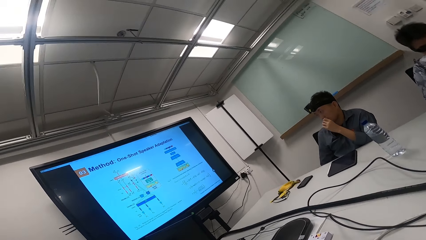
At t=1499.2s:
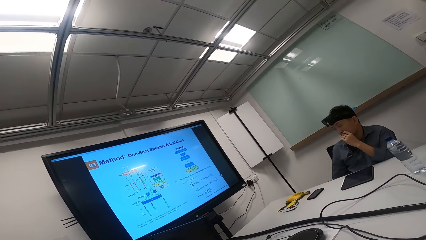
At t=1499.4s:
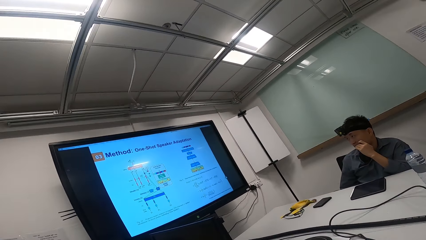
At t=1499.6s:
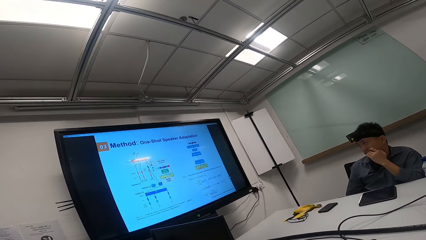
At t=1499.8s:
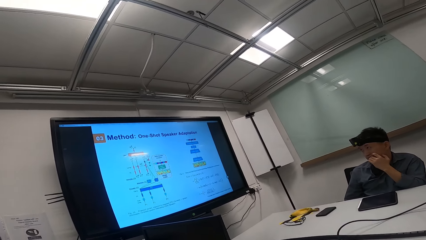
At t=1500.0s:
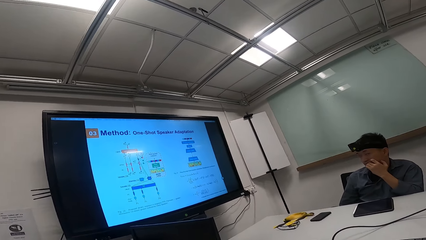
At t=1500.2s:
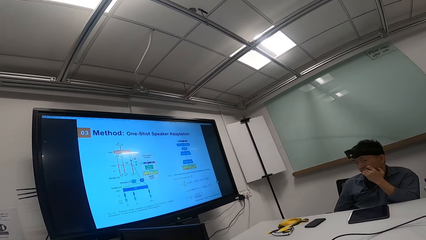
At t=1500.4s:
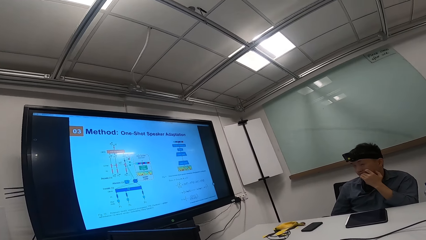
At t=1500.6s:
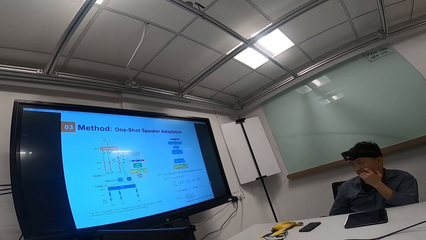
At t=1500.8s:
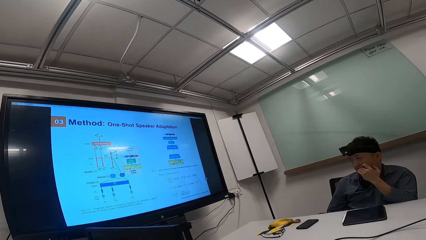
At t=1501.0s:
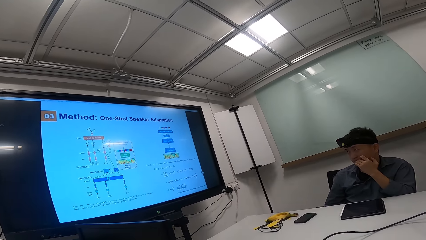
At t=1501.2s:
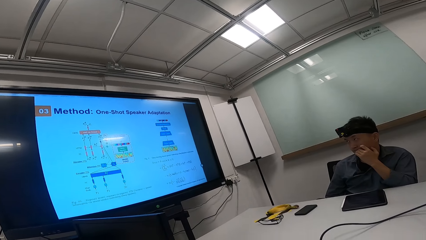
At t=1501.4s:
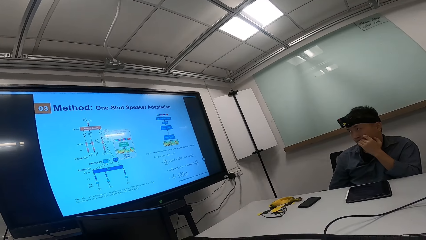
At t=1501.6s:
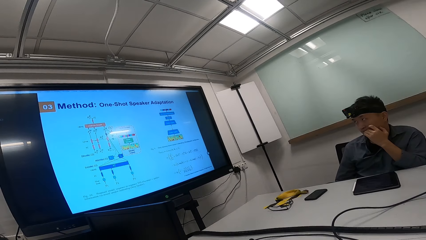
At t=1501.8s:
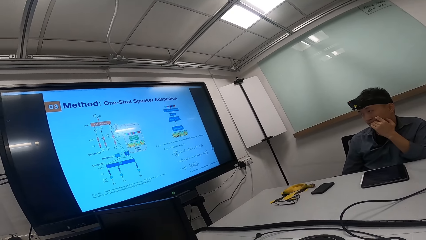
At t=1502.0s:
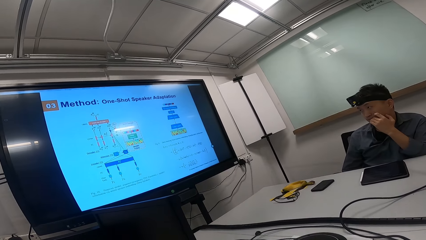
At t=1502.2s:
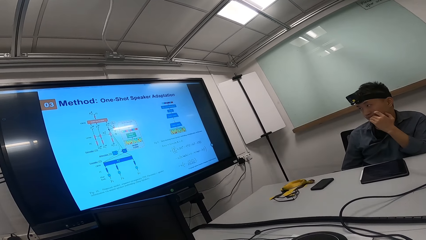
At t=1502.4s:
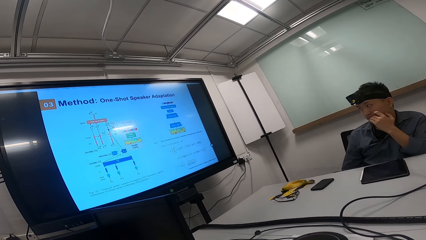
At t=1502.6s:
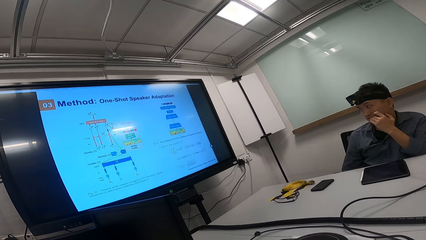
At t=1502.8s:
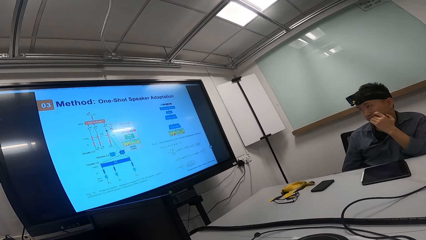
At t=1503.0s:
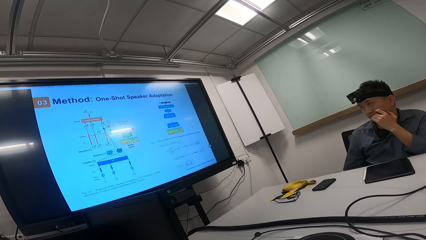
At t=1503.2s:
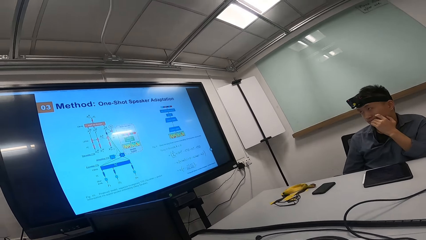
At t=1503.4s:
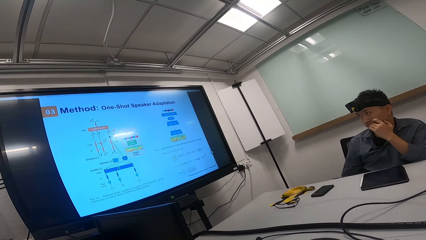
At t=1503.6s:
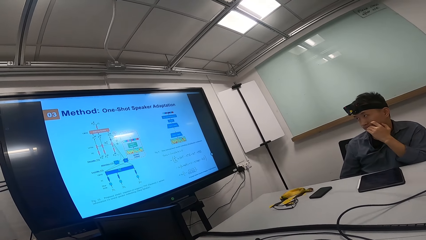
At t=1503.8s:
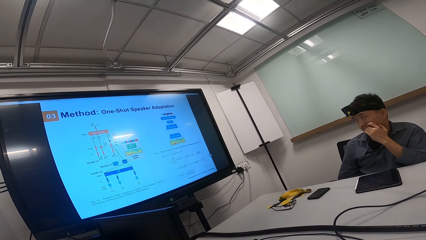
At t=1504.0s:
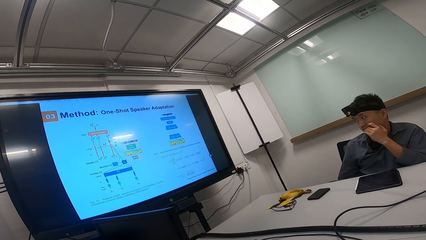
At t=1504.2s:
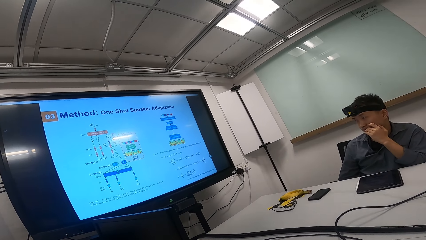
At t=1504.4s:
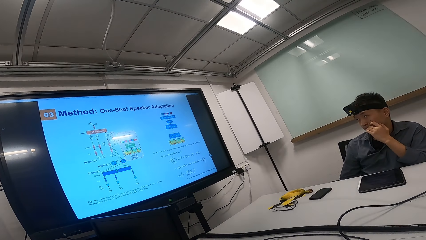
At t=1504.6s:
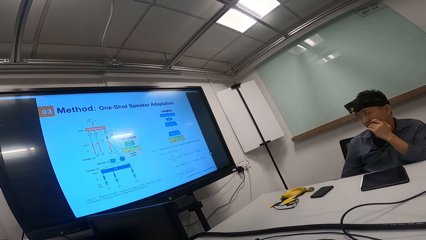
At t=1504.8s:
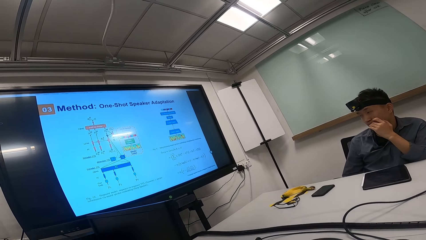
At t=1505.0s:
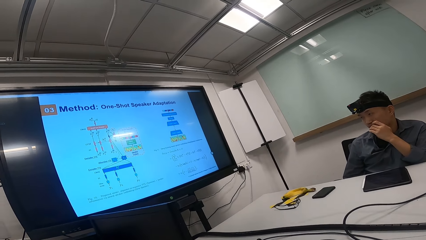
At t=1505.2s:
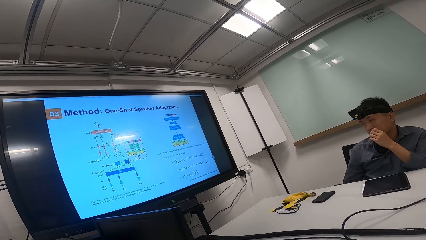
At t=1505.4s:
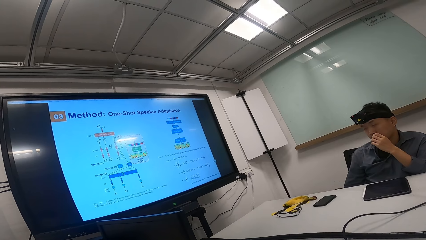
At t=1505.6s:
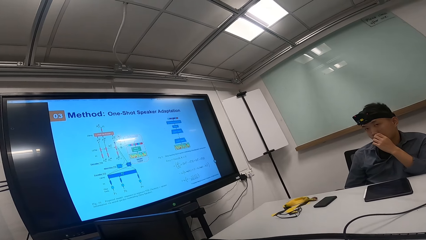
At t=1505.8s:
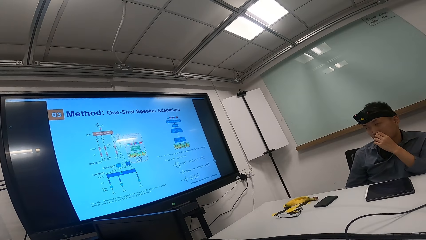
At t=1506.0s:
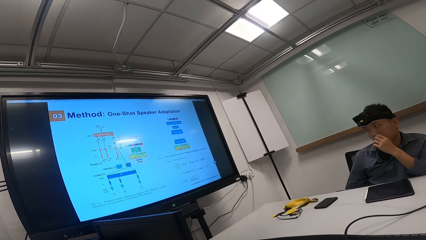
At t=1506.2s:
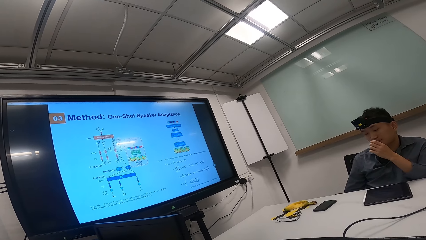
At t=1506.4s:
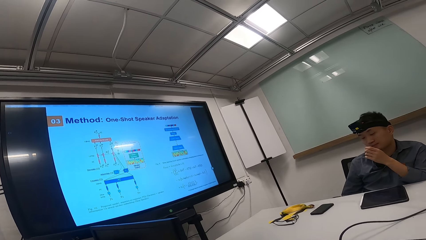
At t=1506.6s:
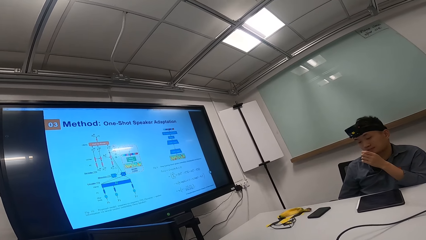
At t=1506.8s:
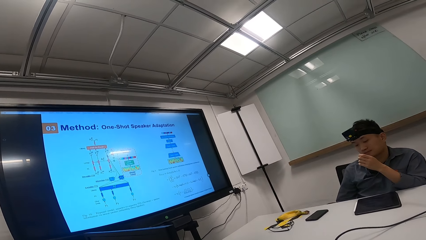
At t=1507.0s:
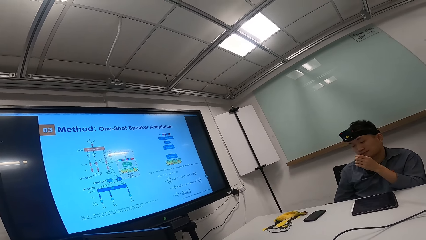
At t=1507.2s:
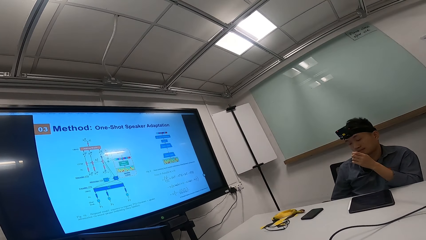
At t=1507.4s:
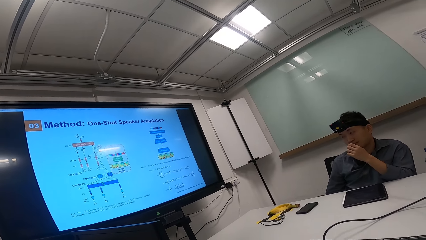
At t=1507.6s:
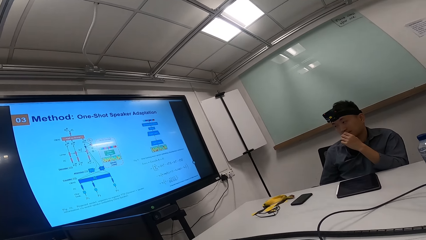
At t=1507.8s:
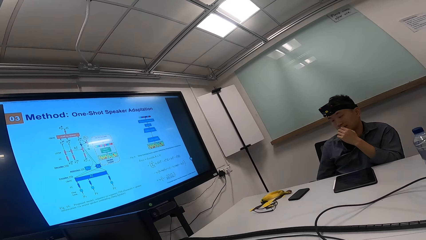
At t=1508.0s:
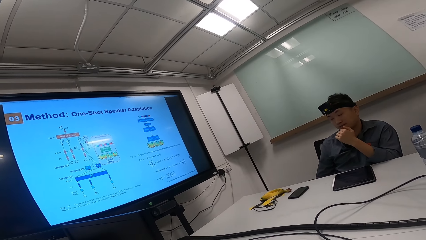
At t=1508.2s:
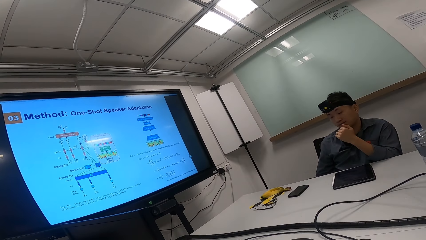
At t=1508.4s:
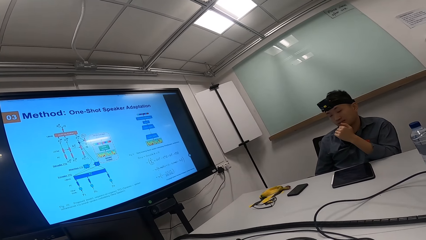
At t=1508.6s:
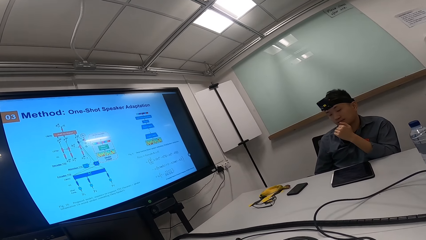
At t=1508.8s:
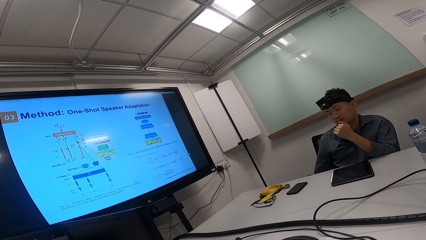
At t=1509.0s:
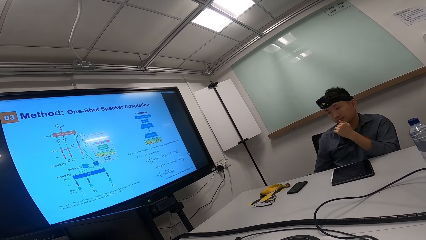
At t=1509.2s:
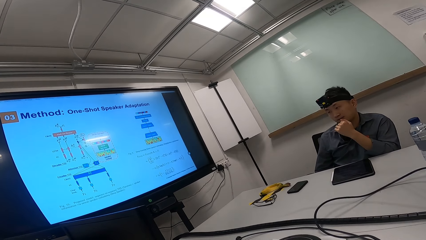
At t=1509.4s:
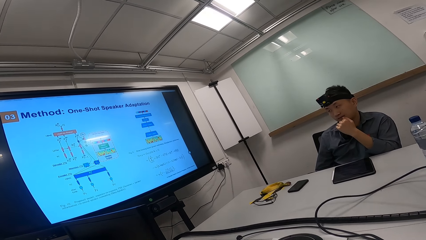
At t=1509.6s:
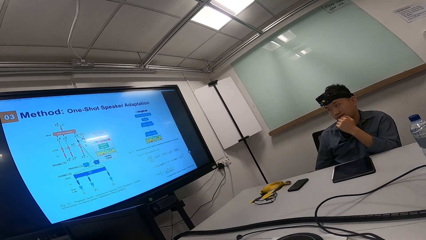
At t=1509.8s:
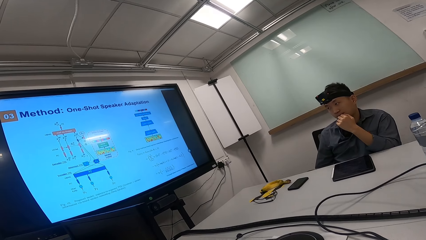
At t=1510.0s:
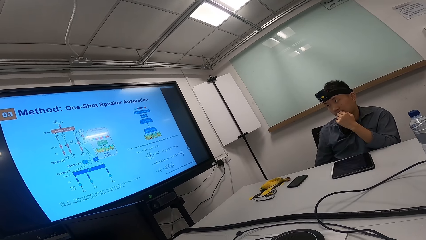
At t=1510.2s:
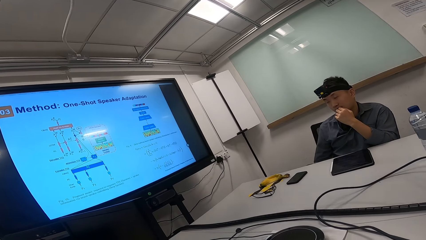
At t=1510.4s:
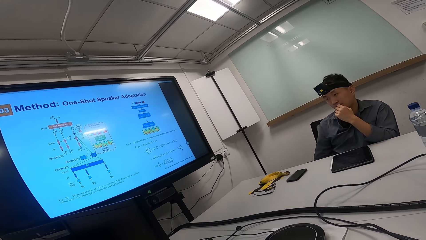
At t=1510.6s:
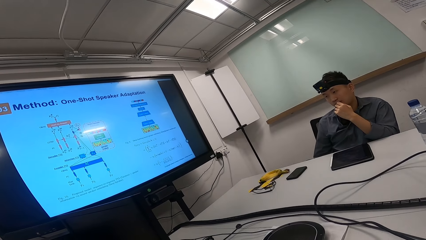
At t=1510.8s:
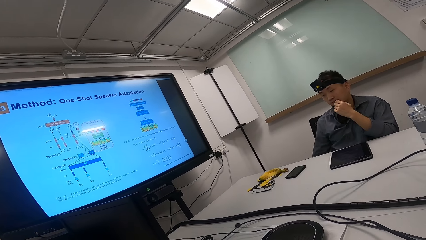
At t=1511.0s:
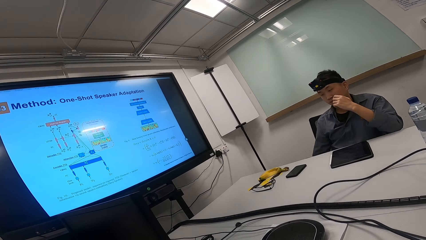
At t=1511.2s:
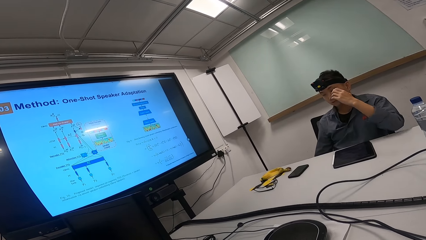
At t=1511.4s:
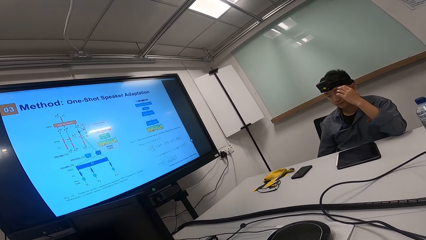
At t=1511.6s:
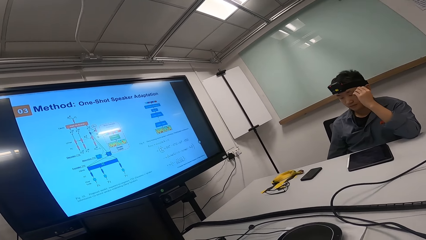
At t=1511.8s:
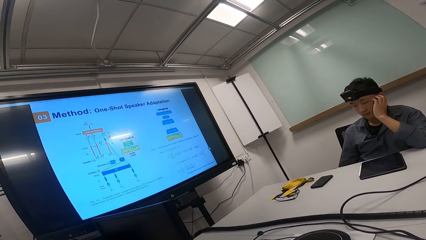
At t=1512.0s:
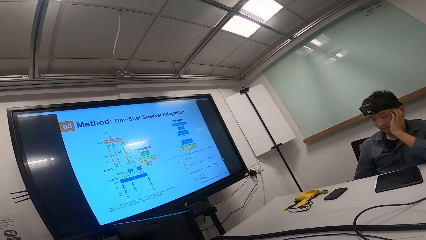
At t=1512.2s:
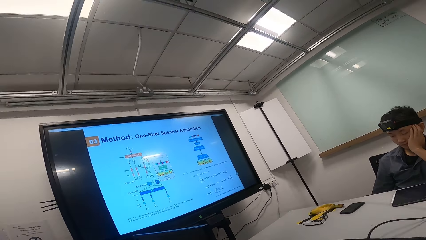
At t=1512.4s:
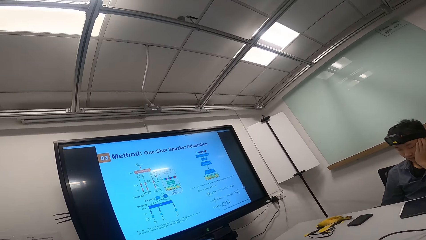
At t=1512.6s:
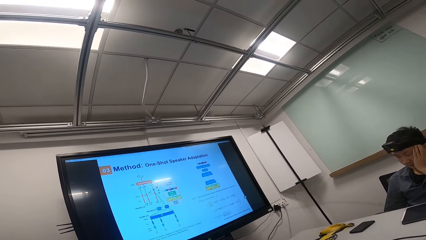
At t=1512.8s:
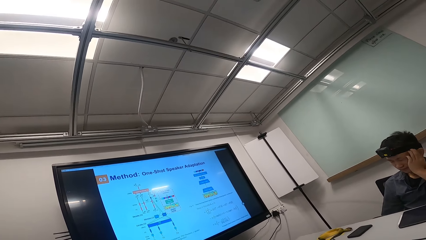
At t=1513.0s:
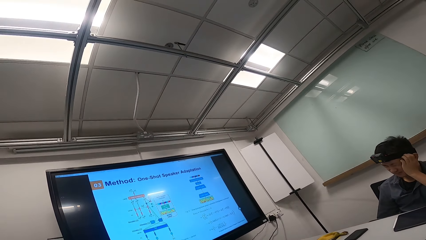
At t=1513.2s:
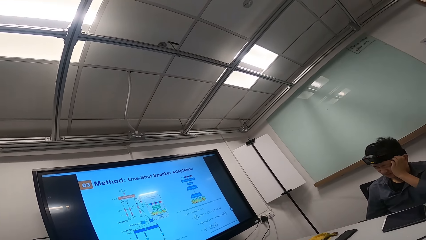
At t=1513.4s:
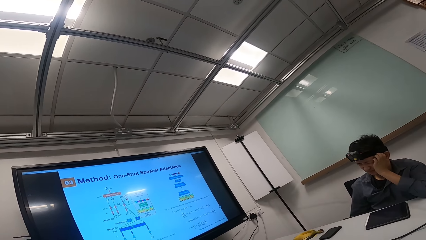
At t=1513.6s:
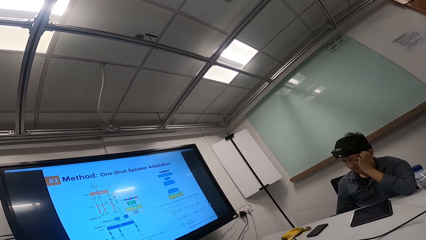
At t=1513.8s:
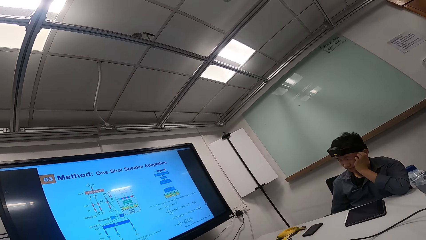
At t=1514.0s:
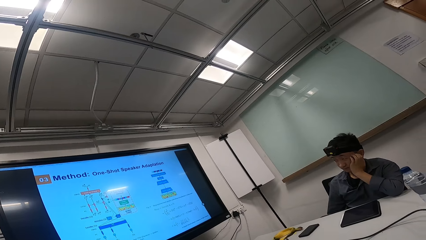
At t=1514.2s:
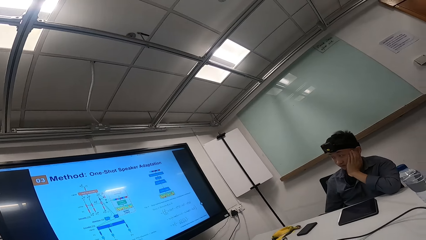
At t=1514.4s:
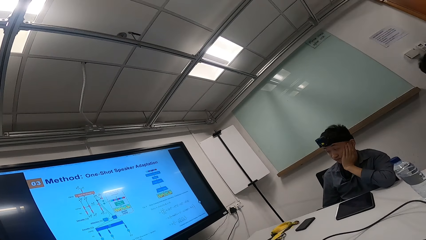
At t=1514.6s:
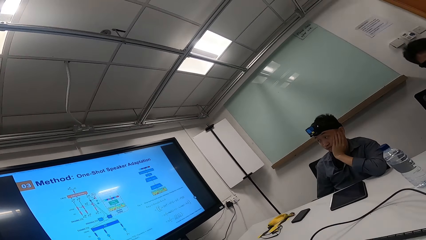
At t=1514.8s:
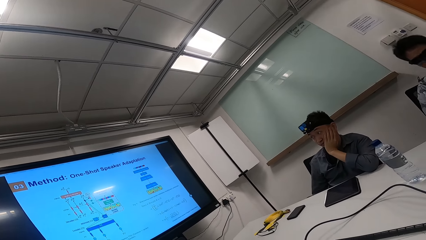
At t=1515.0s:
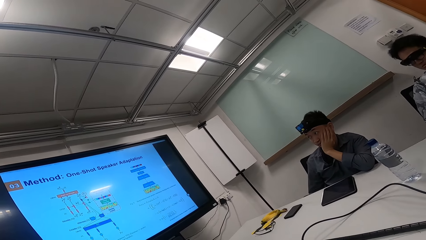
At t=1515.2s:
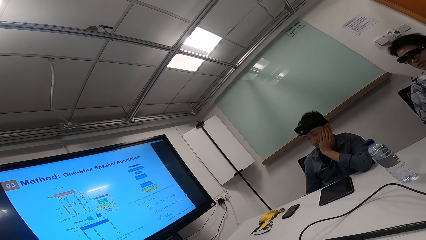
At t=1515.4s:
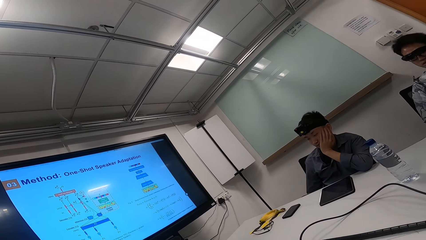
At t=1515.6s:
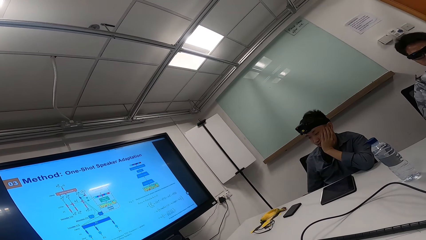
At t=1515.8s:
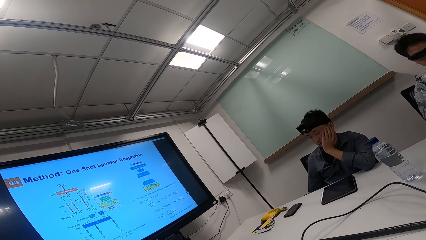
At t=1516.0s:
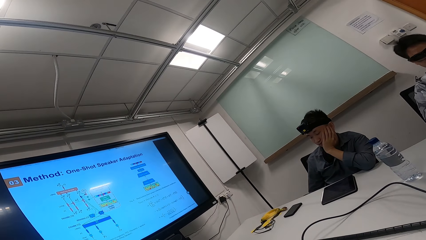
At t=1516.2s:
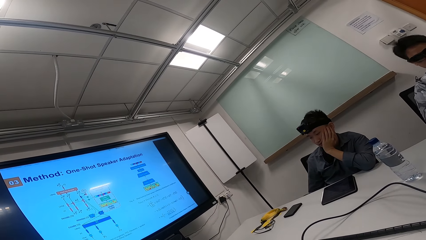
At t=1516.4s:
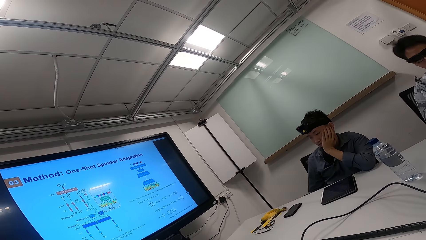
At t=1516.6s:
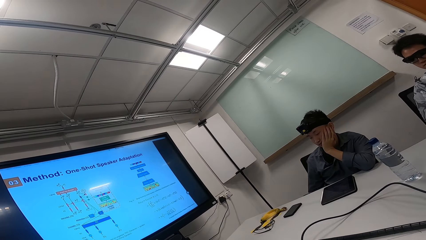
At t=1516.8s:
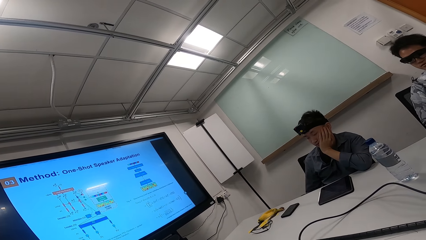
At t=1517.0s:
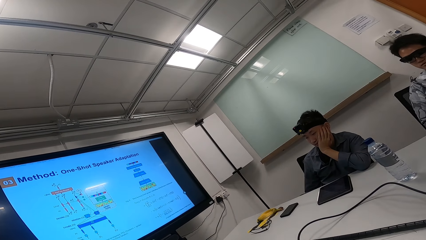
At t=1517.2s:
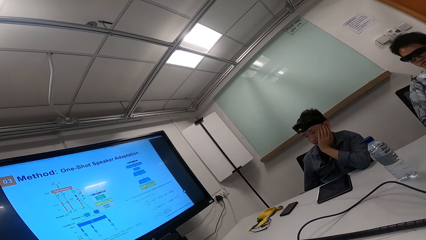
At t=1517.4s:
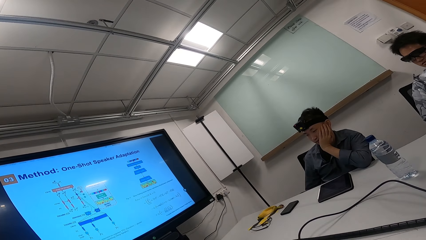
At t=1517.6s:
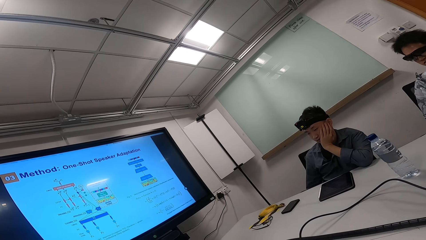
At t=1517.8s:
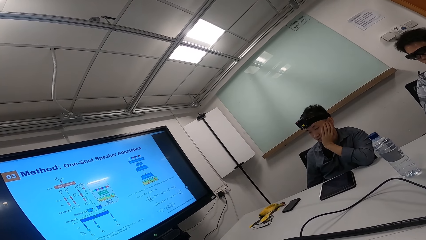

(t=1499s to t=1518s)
The camera wearer looks at the television. A person looks at his left hand. The person puts the left hand on the chin.
